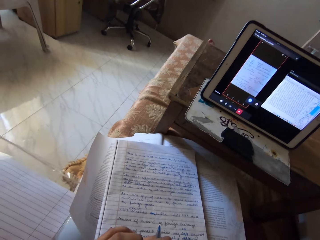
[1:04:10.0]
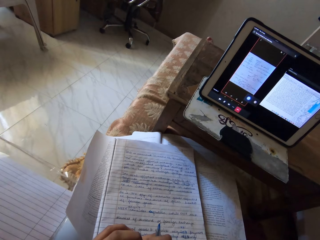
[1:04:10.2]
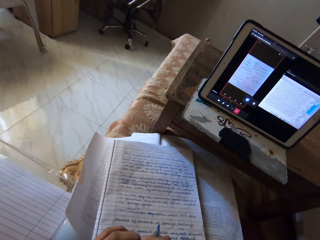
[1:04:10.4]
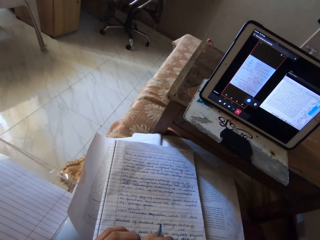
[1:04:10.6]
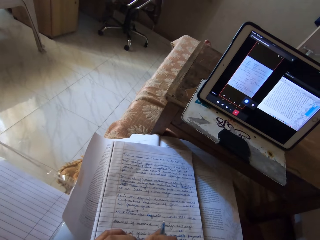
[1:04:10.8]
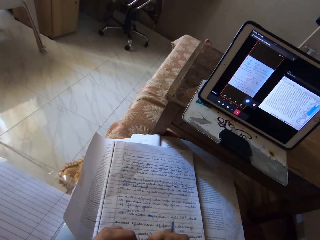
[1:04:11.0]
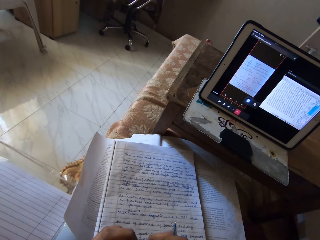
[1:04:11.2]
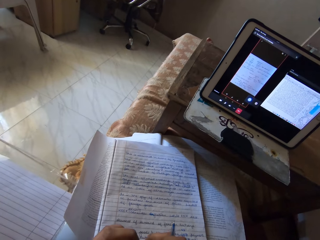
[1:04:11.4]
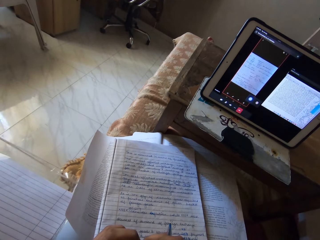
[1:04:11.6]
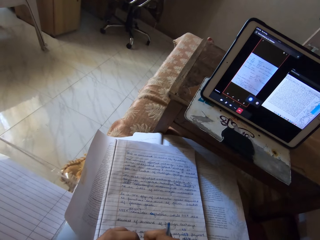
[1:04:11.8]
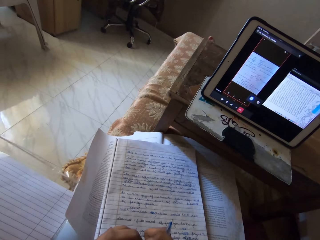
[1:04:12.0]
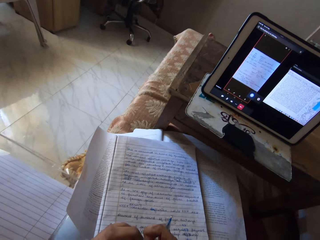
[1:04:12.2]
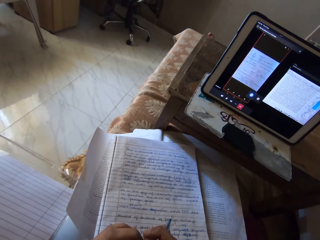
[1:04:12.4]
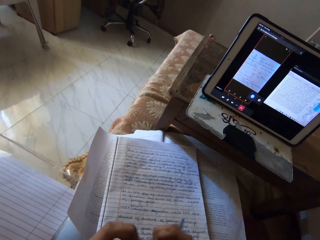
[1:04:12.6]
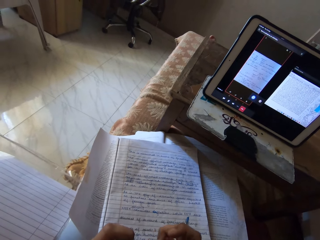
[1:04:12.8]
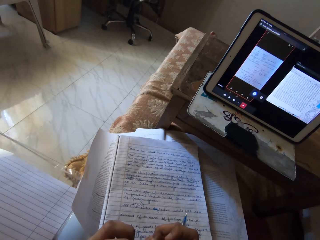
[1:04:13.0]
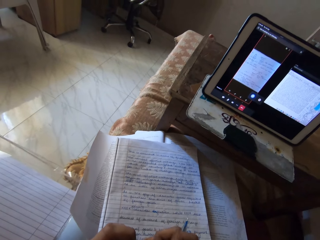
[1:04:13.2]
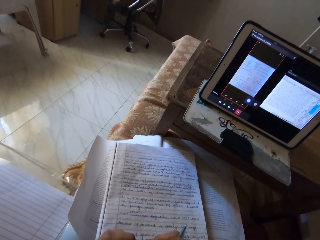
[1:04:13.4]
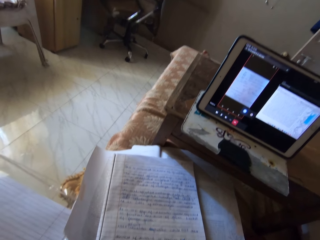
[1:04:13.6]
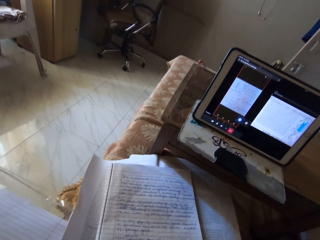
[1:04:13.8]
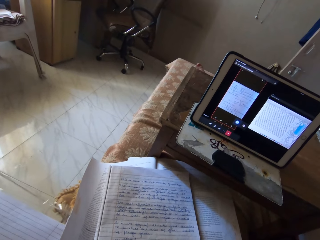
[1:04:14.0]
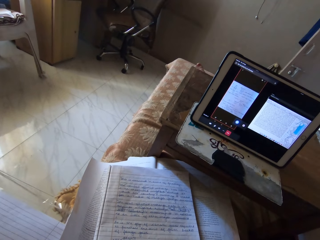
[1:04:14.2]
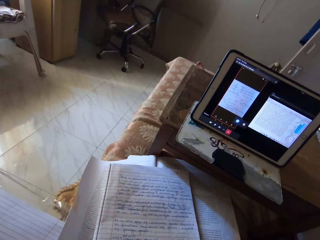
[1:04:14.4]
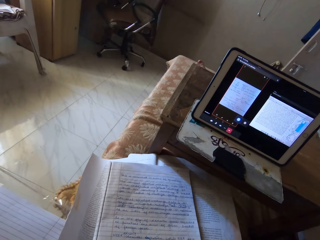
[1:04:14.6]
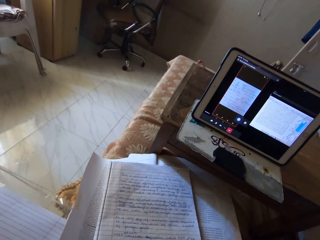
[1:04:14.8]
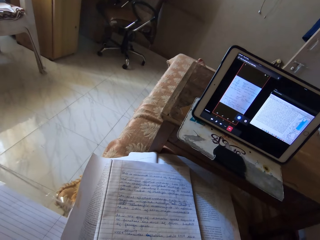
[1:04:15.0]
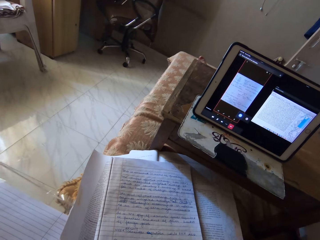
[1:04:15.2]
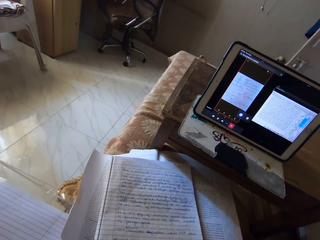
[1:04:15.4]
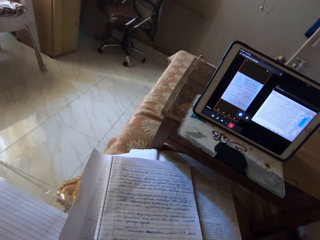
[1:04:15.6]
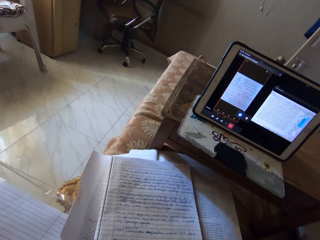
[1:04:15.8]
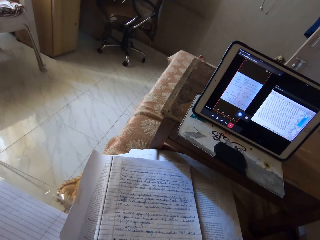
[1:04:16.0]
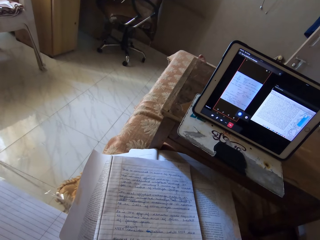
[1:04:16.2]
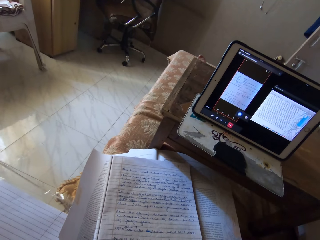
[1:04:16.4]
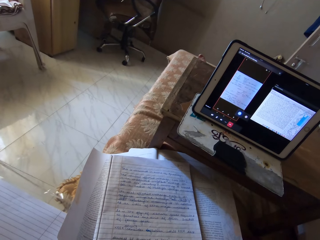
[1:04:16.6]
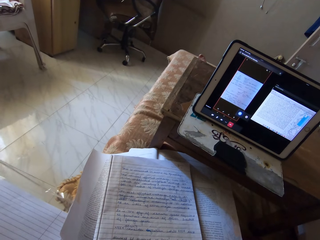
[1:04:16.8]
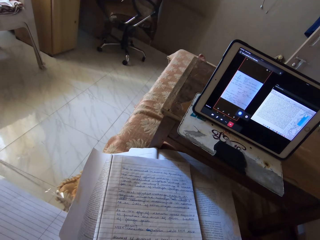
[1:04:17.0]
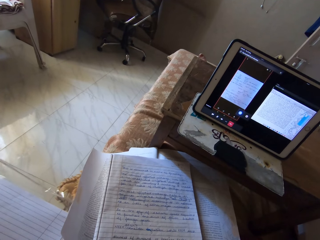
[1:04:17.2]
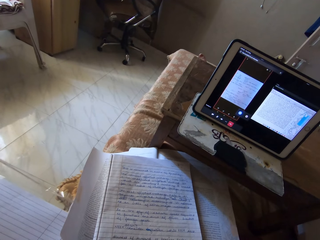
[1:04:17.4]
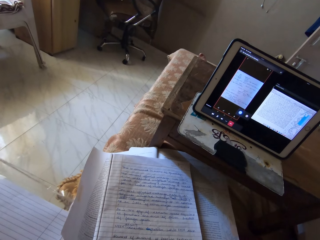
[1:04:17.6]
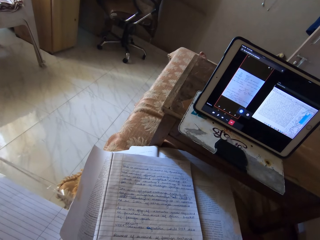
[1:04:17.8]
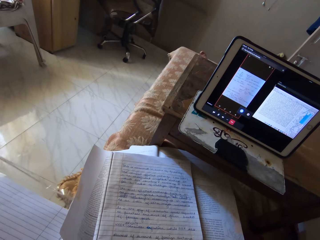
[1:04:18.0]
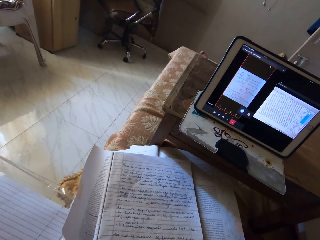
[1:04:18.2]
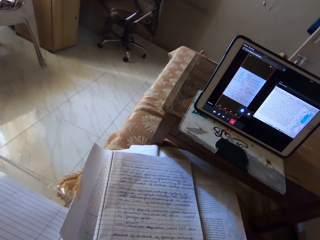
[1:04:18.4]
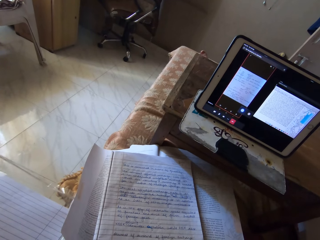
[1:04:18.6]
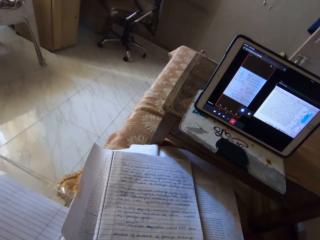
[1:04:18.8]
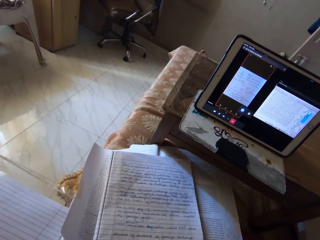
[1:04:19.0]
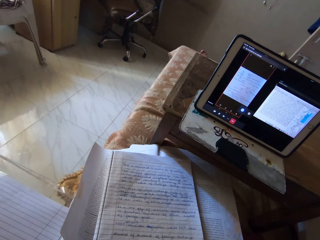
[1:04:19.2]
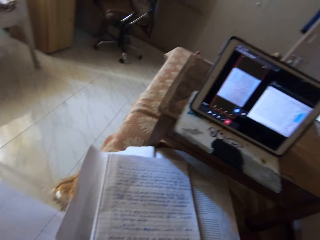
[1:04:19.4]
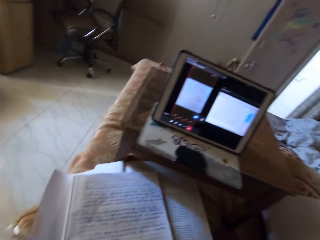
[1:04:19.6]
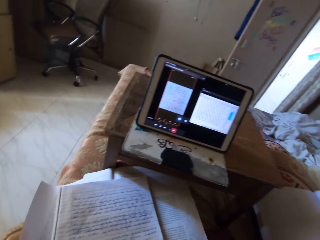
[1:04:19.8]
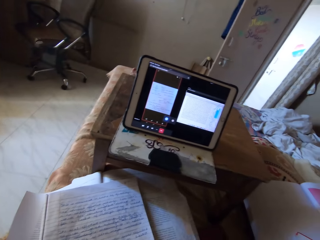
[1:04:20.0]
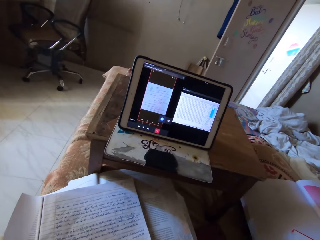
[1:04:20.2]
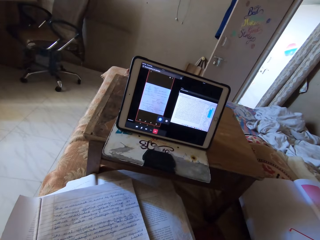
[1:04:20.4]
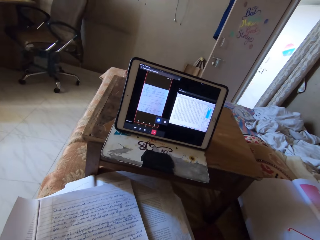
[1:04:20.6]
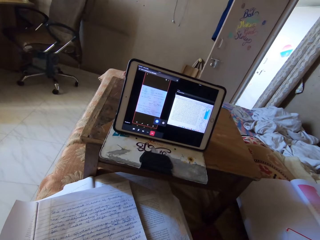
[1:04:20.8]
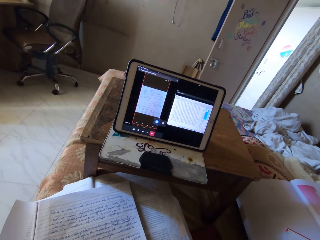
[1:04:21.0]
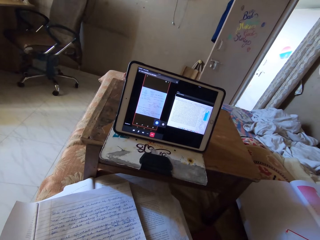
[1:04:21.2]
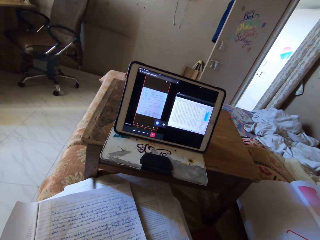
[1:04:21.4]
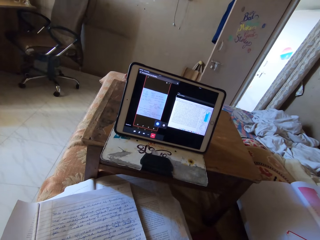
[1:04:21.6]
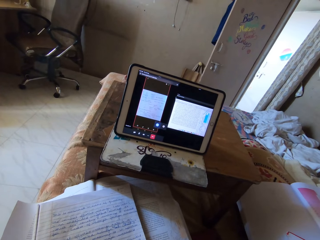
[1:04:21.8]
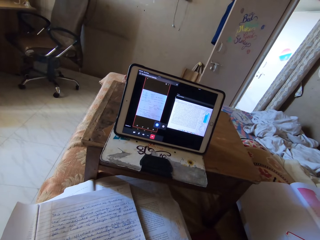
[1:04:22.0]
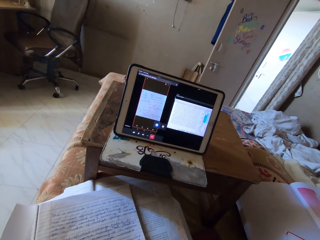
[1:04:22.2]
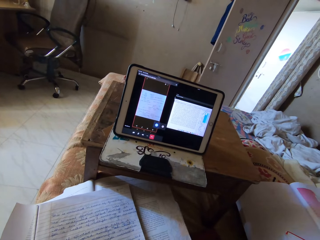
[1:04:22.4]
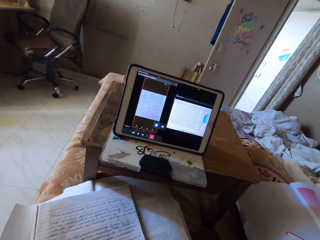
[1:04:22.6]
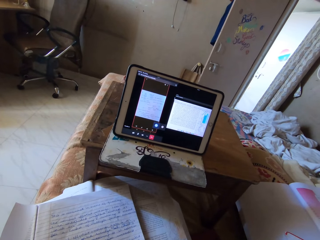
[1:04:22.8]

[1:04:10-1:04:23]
The camera wearer moves their fingers, reads a book, and looks around. They look at the tablet.

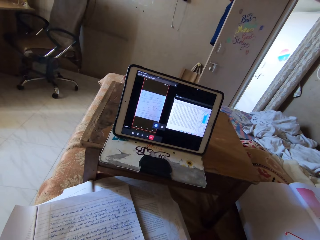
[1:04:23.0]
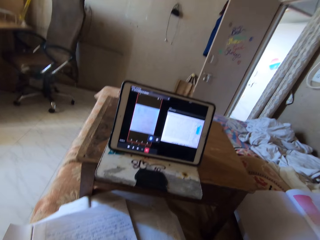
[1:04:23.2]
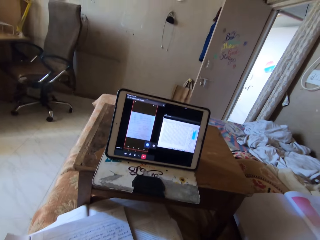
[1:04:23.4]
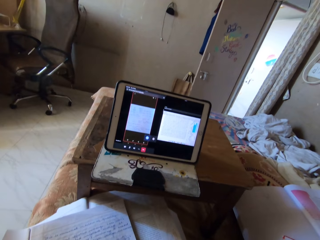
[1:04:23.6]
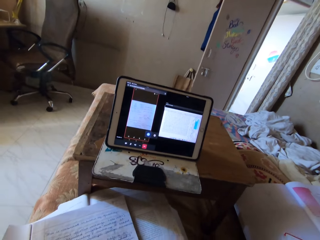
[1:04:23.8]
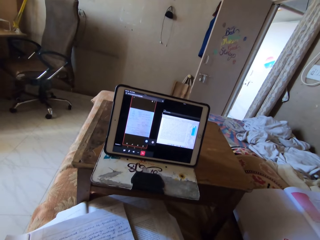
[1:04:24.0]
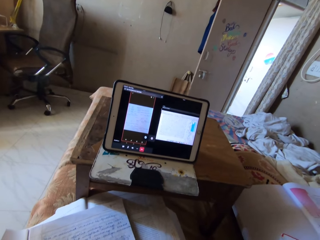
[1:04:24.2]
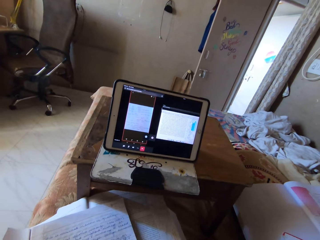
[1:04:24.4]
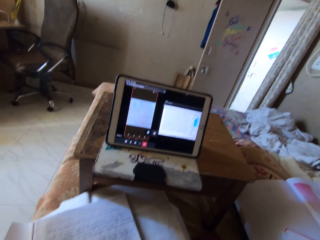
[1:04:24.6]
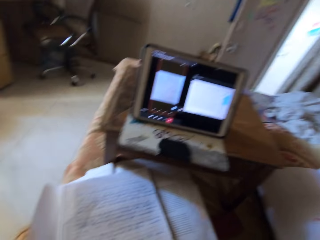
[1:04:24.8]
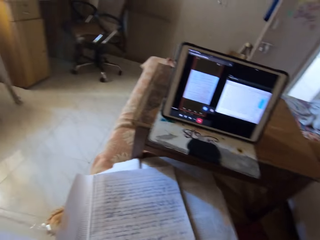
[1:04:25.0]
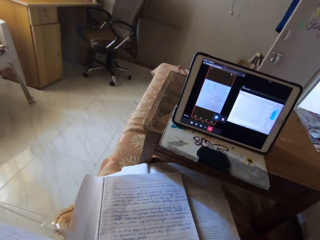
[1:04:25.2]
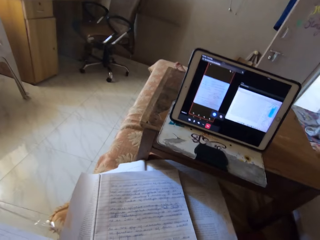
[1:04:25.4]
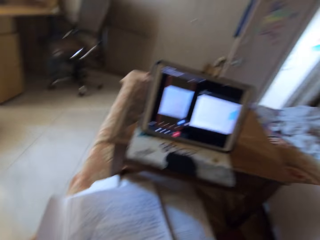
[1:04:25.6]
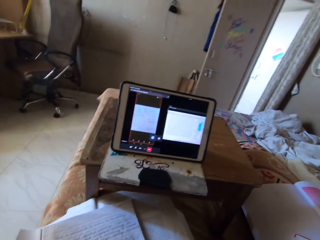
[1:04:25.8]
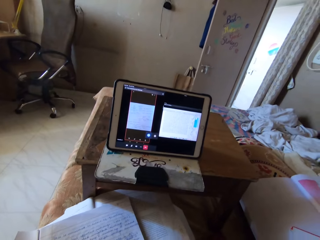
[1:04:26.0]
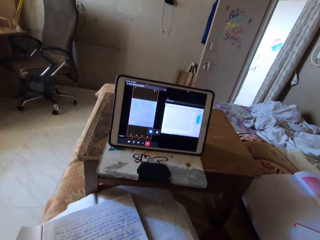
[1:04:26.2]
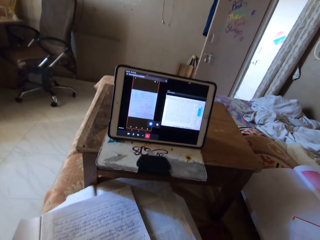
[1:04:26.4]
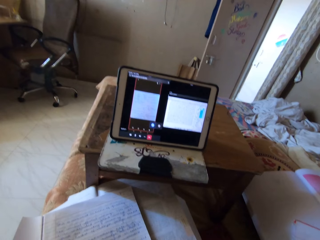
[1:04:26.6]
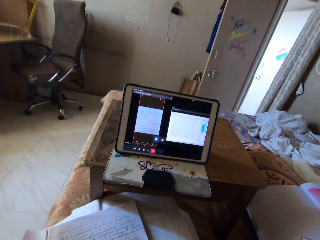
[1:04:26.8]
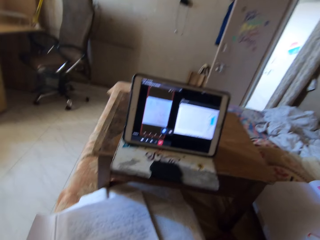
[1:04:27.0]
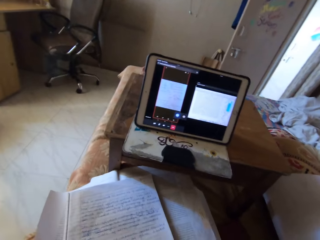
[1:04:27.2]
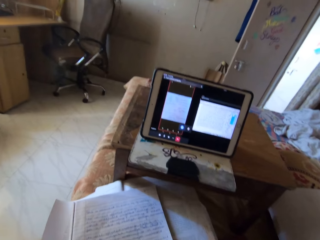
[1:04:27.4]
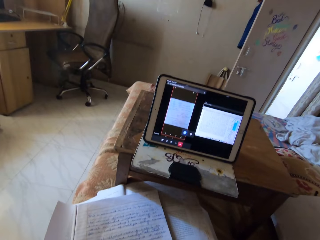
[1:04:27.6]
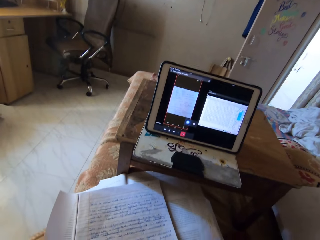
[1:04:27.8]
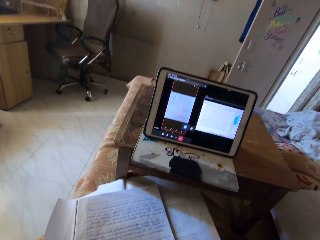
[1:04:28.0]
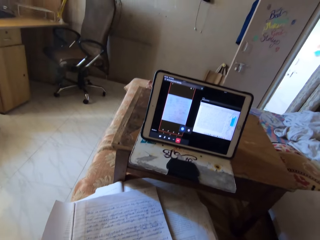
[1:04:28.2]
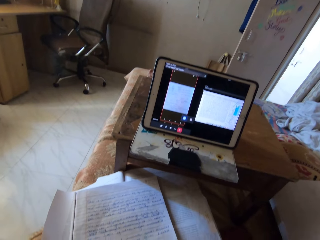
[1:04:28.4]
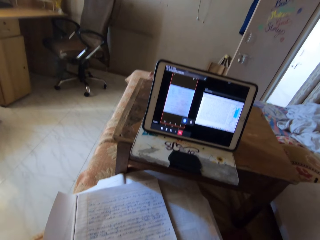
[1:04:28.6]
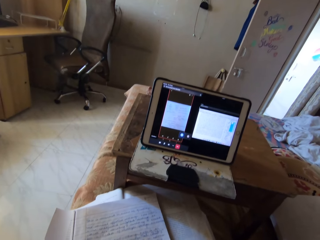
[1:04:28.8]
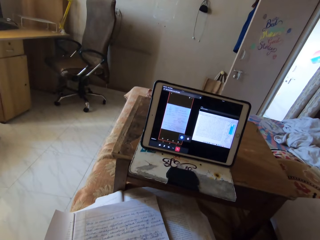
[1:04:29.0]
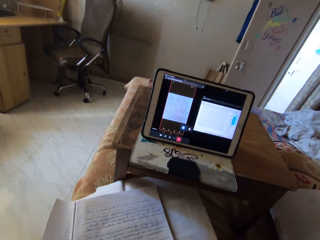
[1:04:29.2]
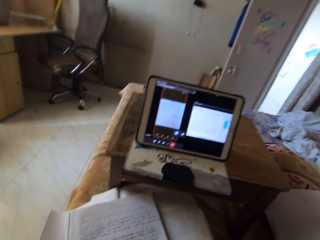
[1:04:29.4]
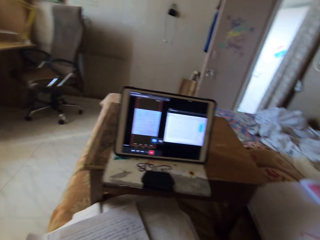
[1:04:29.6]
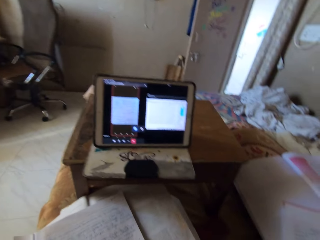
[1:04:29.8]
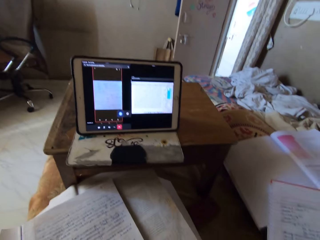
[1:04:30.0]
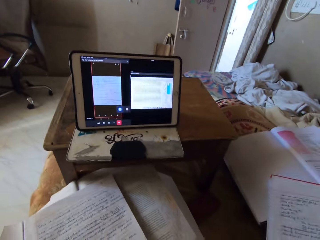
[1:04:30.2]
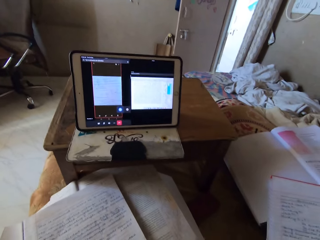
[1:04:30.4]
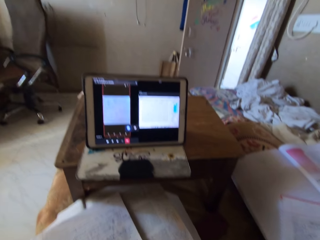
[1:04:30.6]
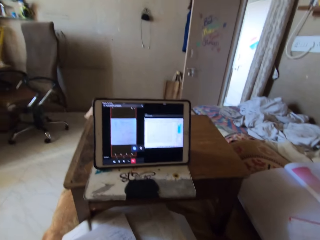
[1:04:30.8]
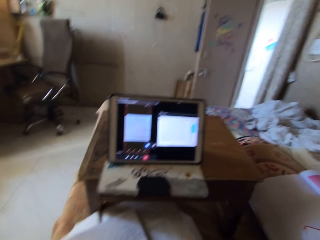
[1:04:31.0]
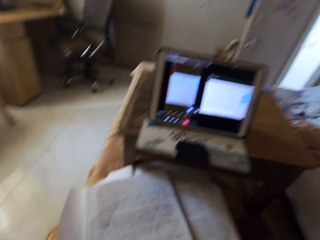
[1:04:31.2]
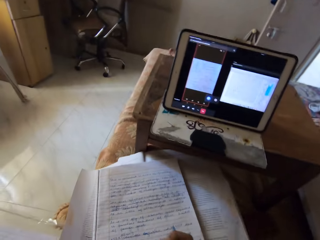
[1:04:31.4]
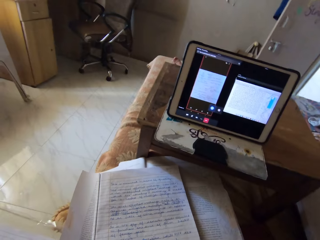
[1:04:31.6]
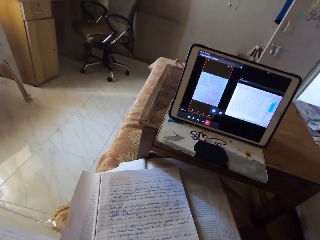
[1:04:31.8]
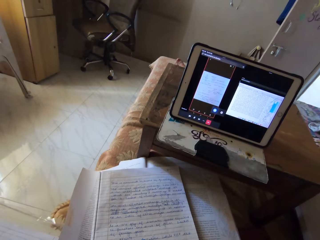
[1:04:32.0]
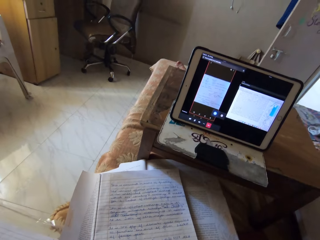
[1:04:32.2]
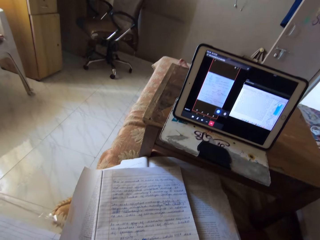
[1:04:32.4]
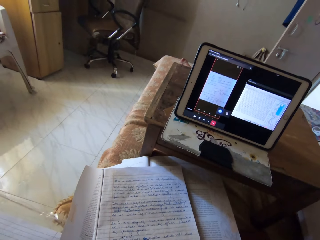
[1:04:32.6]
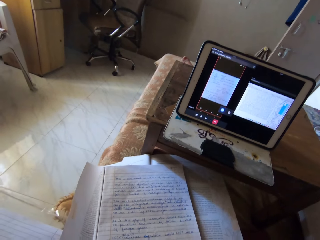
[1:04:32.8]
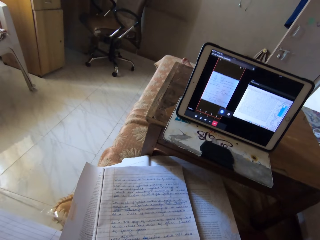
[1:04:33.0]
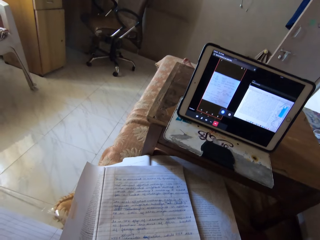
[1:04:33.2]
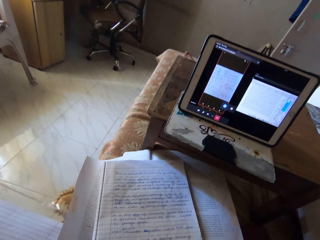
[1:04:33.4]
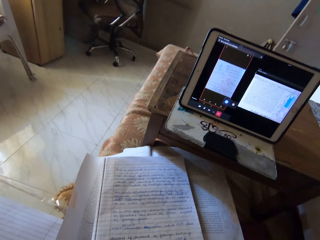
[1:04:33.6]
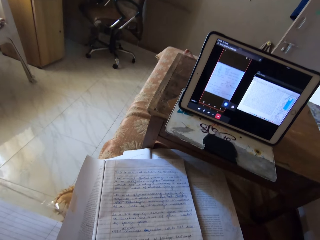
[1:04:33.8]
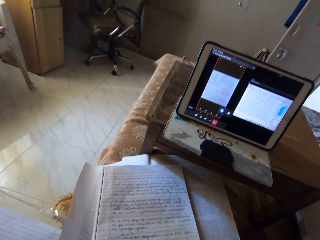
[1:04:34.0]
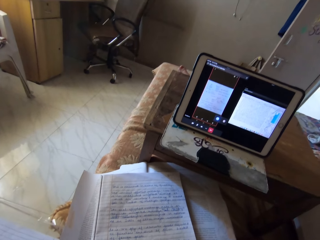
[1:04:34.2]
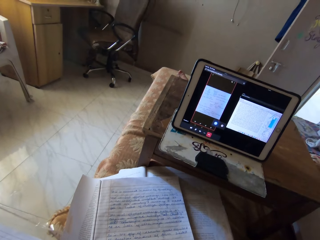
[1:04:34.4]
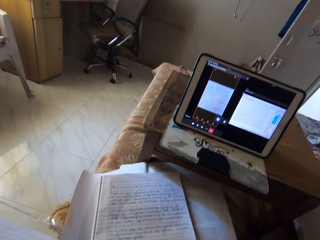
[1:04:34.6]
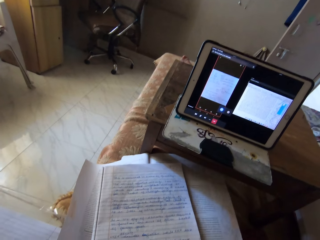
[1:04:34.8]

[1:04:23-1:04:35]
The camera wearer reads a book.
